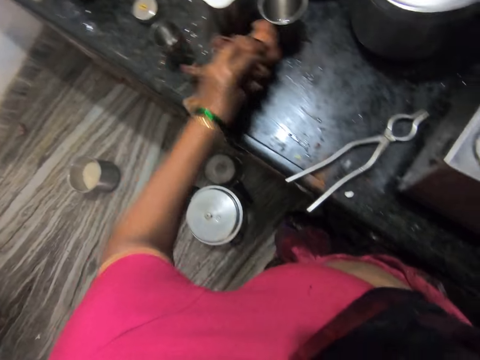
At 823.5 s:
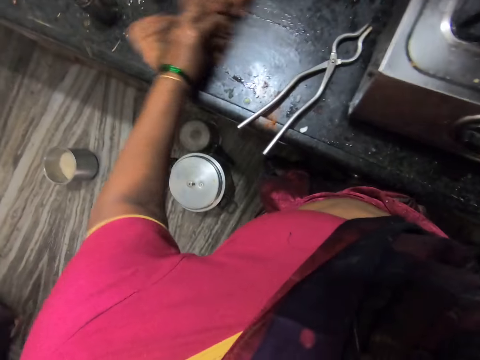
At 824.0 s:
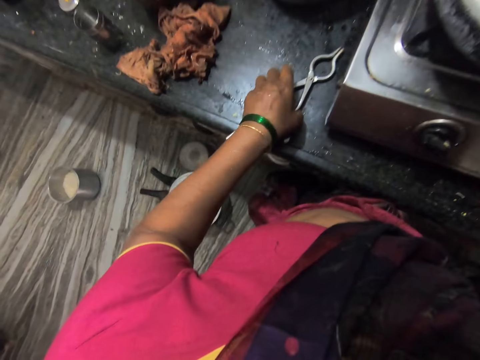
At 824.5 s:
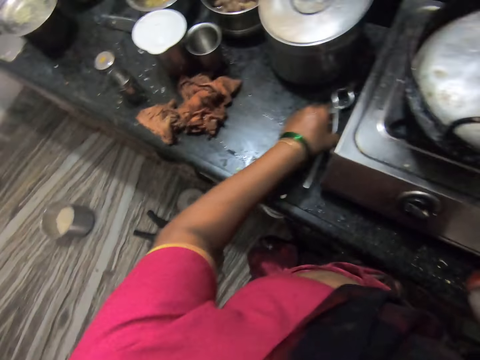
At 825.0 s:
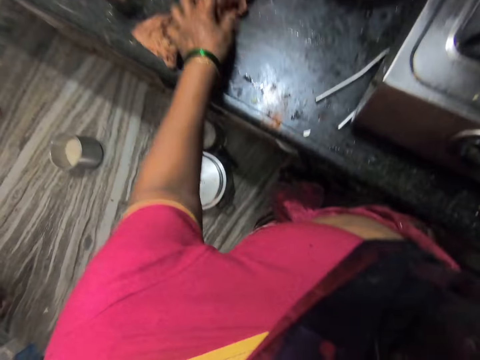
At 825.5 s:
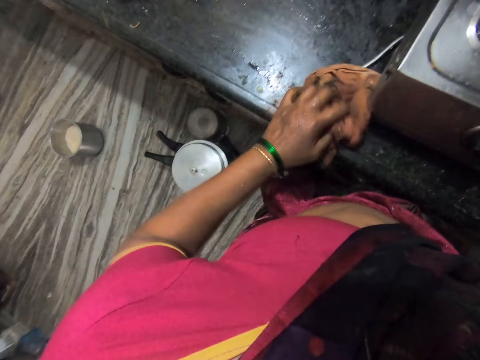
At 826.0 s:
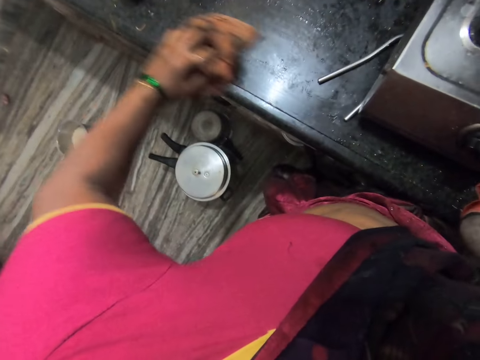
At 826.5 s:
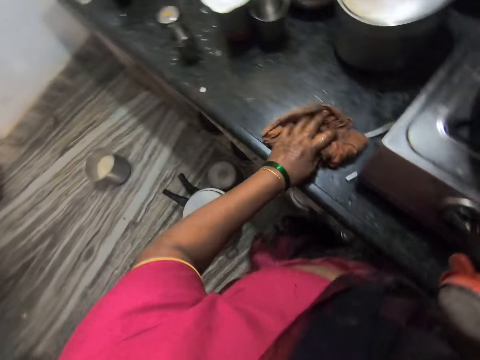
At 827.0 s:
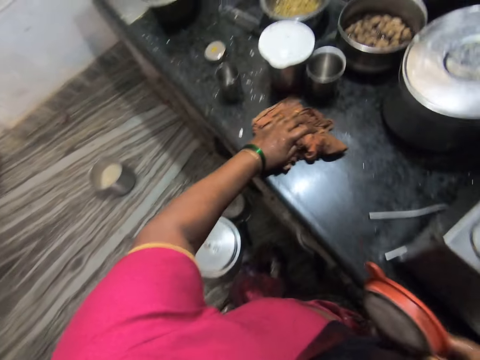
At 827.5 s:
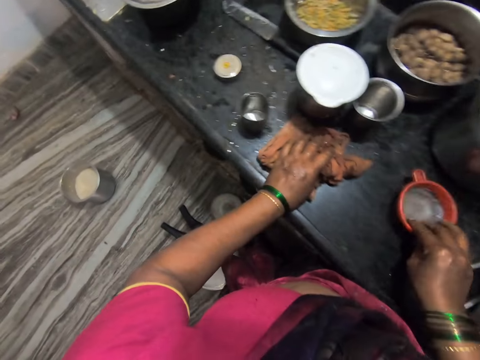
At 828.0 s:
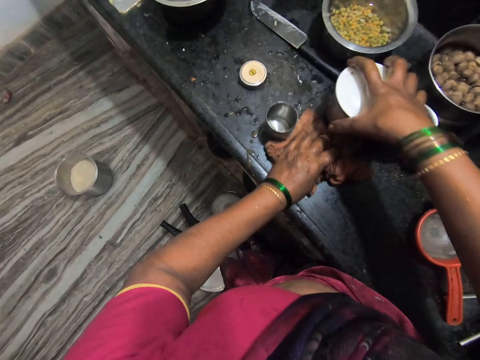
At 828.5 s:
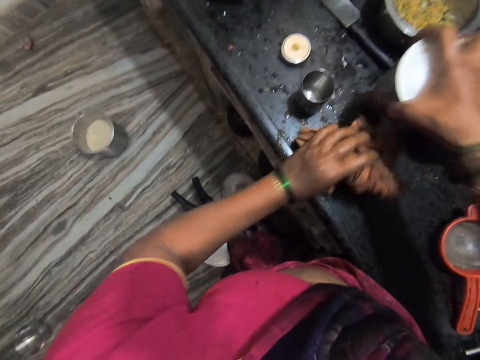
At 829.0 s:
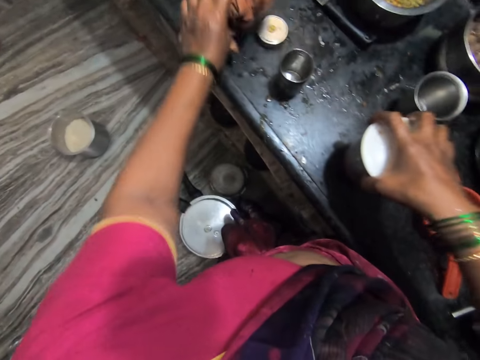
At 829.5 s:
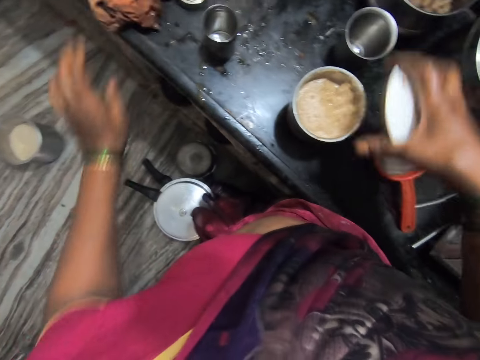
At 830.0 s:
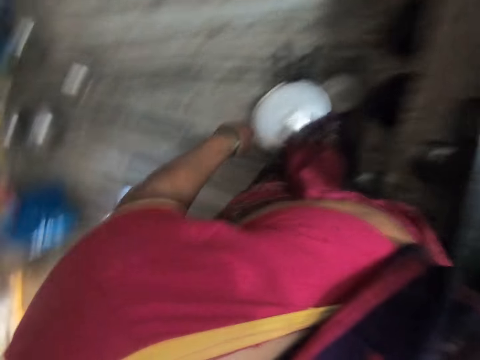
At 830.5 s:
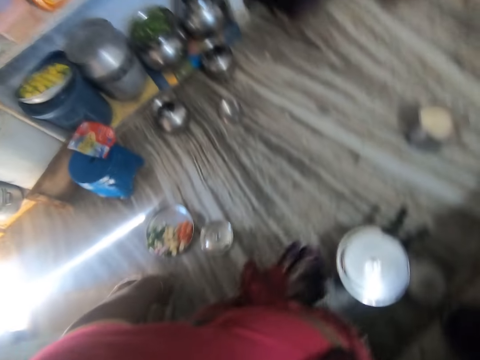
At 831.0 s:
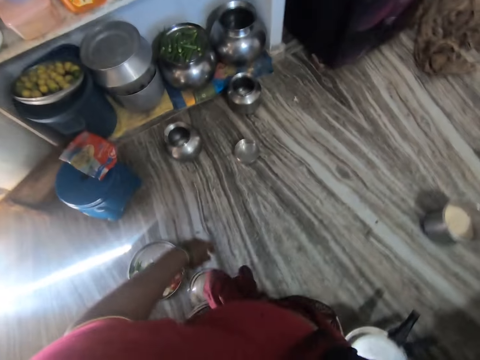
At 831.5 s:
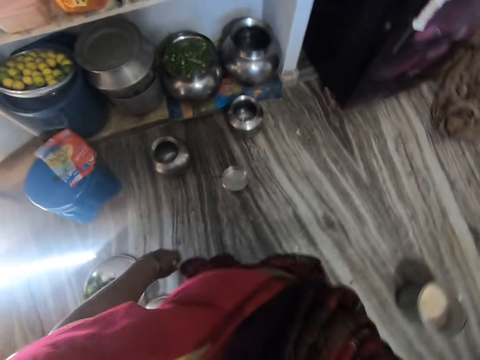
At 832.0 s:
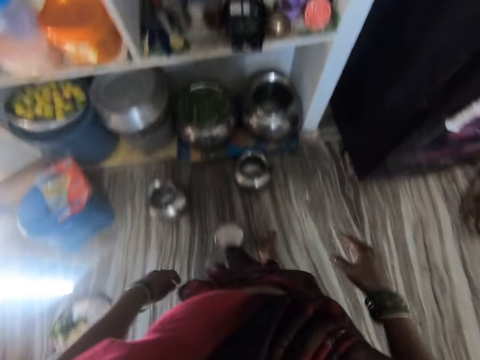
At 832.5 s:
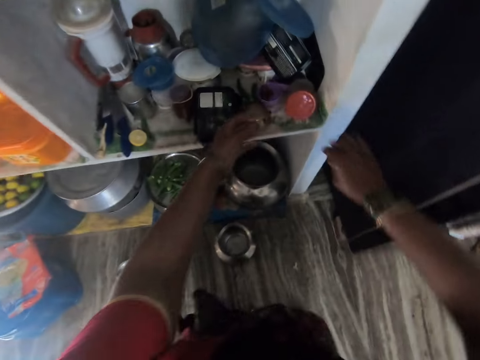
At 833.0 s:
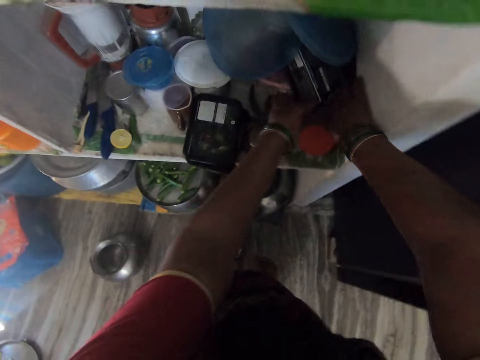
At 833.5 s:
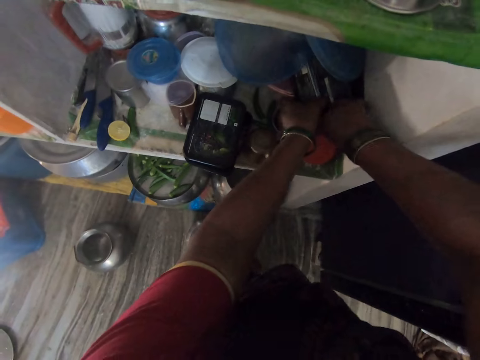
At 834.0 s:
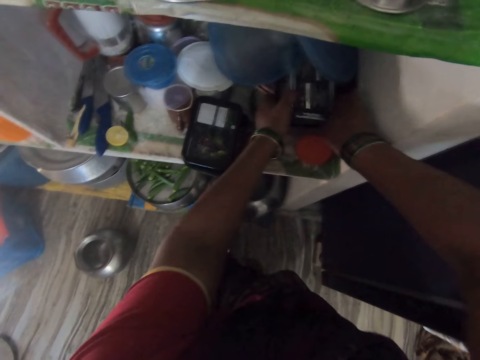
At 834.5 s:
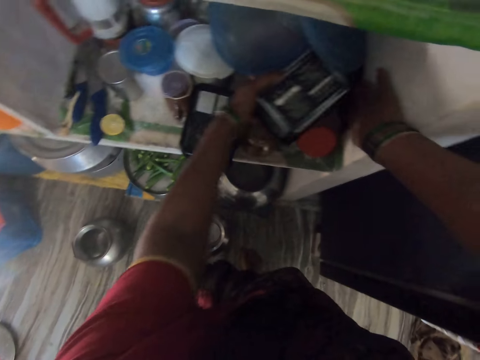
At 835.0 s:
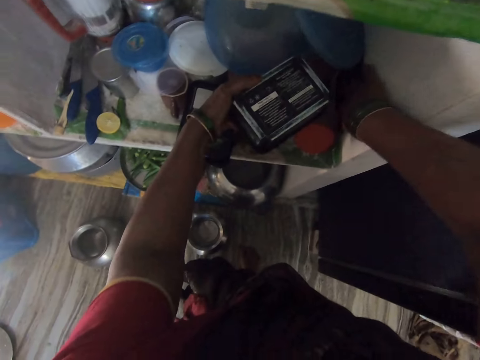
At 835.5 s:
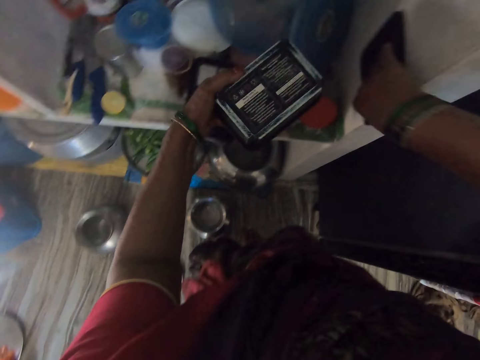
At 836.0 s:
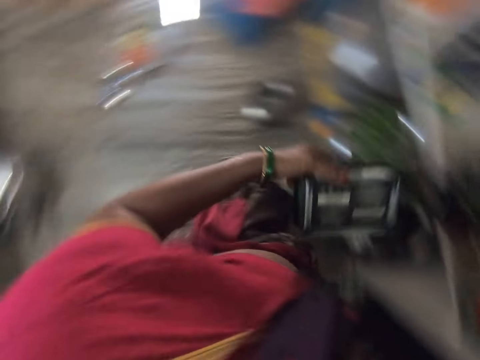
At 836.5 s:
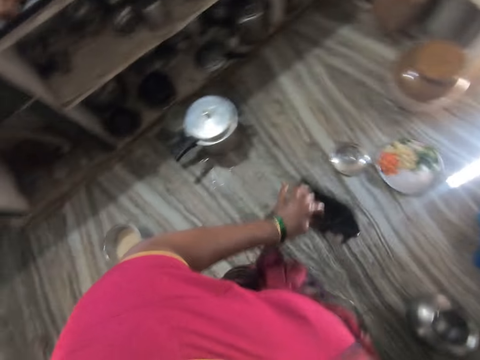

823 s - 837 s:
The camera wearer holds the pakkad. They move the pakkad beside the cooker. They pick up the towel. They wipe the surface with the towel. They put down the sieve. They take a container. They open the container lid. They put down the lid. They turn around. They take another container and its lid from the cabinet.

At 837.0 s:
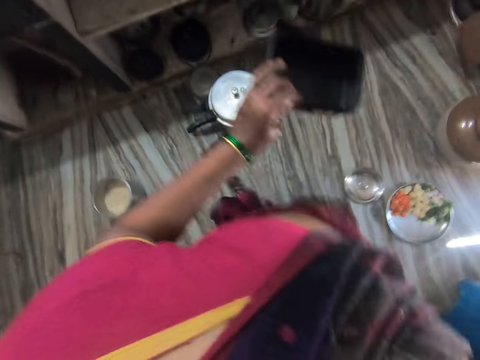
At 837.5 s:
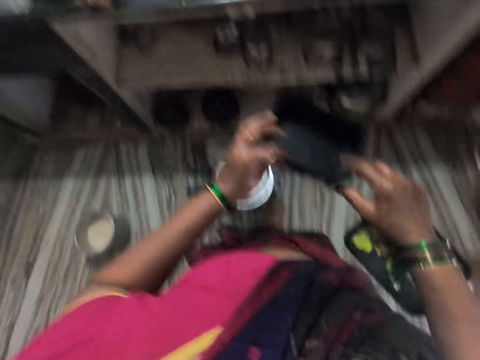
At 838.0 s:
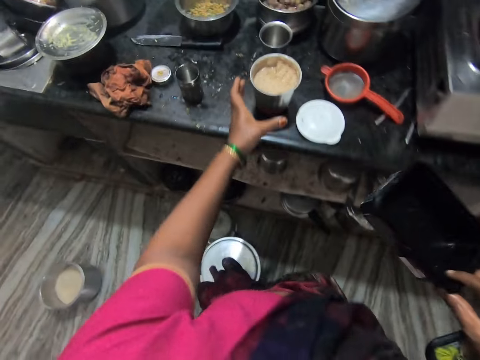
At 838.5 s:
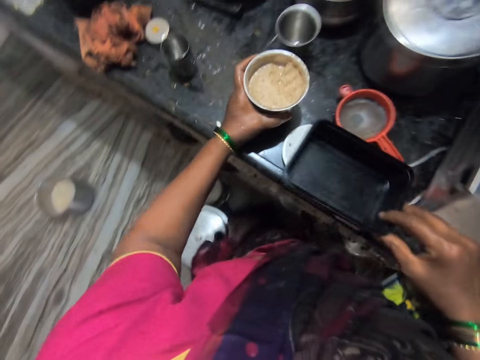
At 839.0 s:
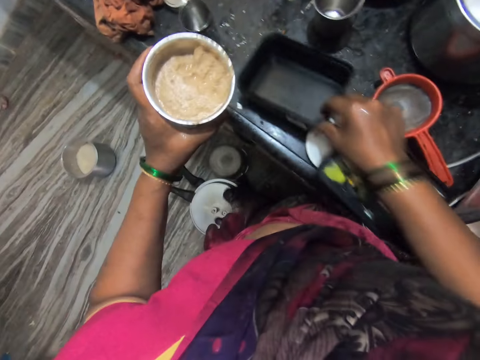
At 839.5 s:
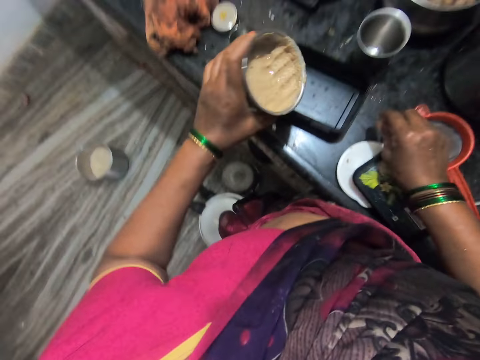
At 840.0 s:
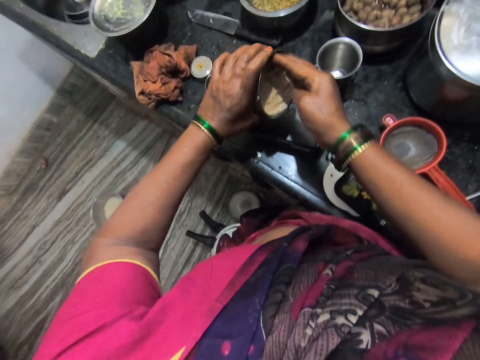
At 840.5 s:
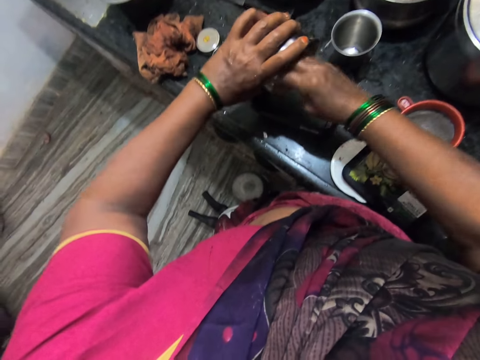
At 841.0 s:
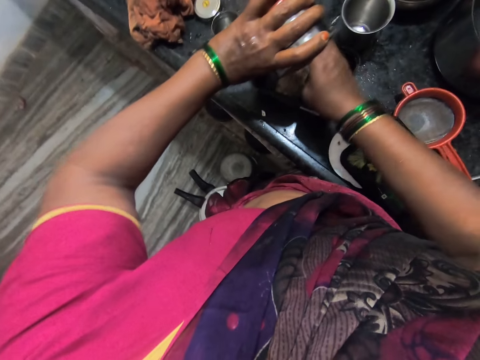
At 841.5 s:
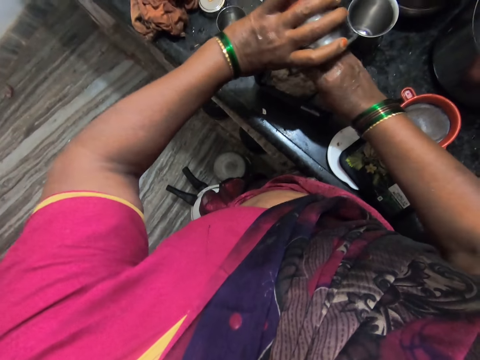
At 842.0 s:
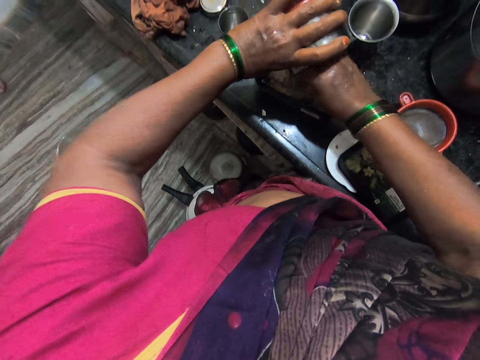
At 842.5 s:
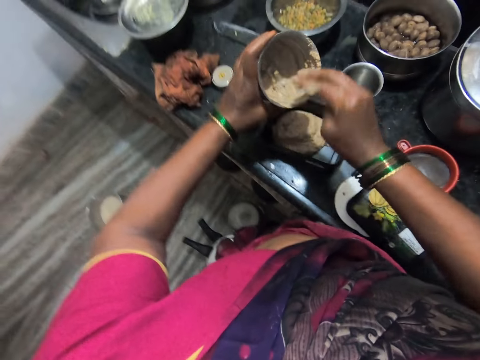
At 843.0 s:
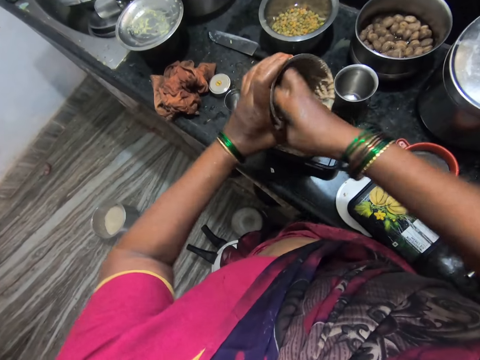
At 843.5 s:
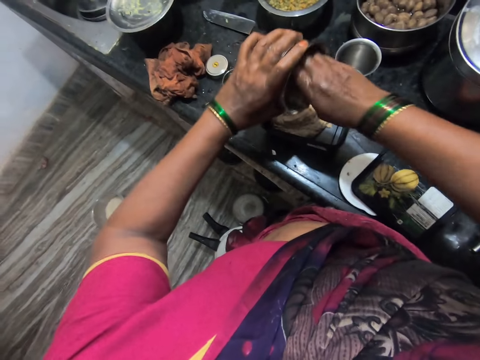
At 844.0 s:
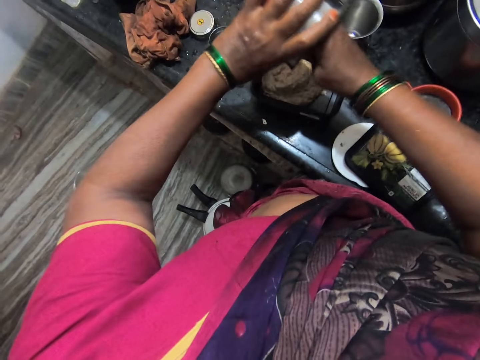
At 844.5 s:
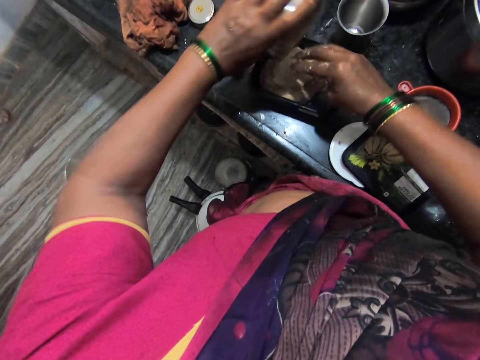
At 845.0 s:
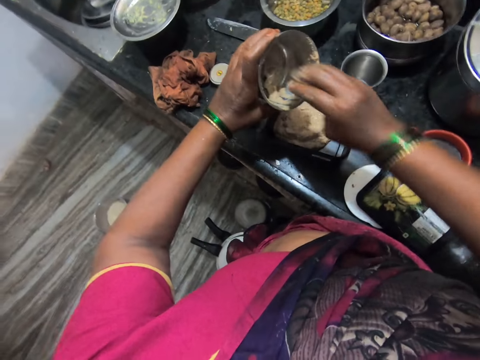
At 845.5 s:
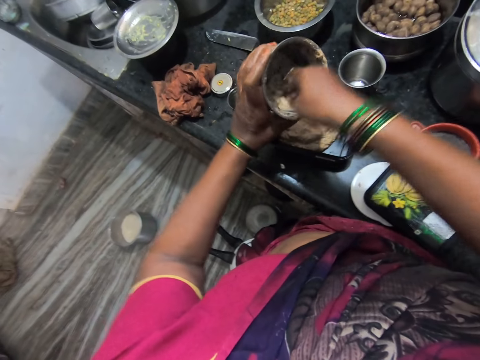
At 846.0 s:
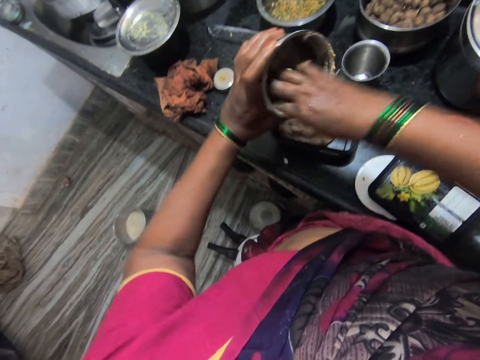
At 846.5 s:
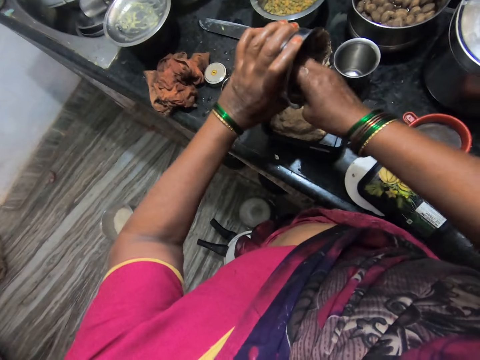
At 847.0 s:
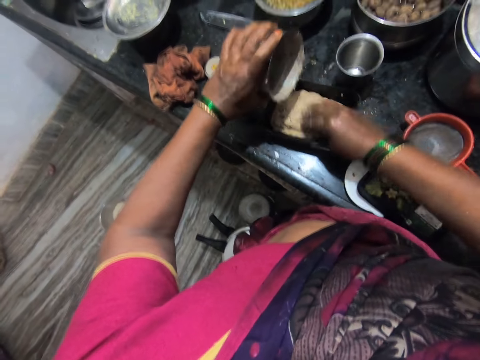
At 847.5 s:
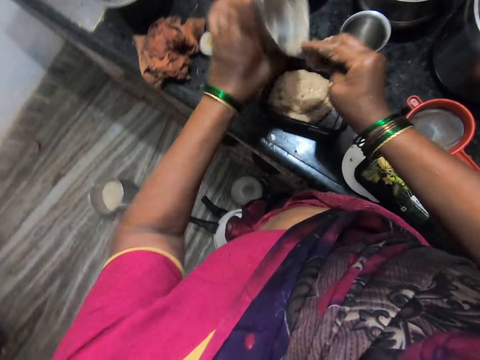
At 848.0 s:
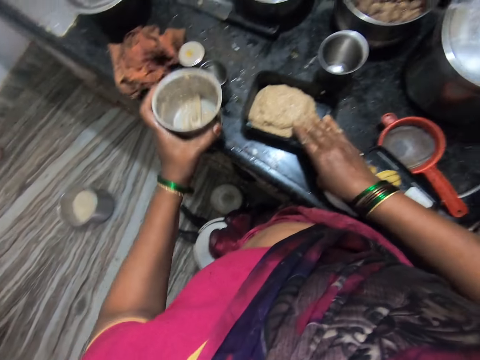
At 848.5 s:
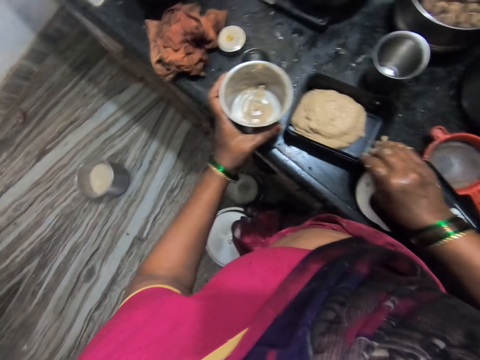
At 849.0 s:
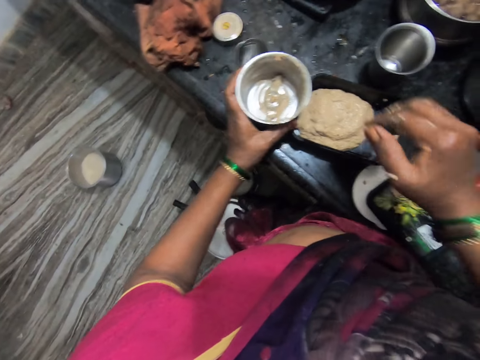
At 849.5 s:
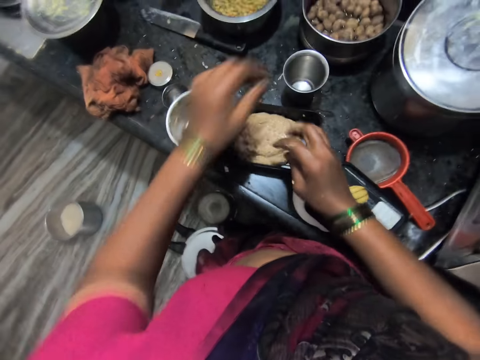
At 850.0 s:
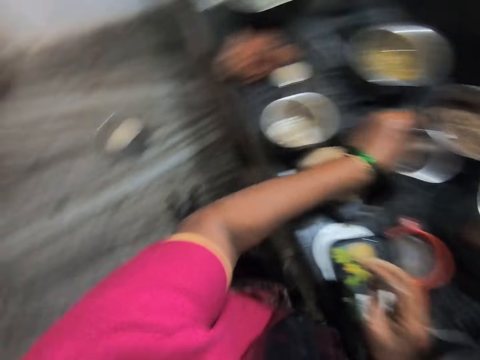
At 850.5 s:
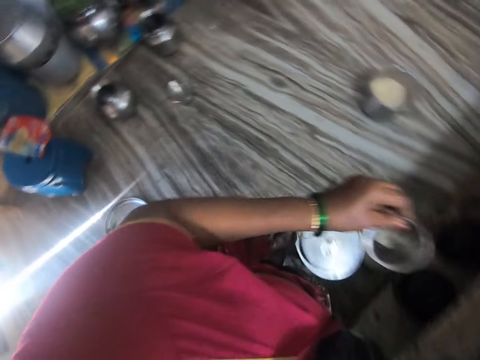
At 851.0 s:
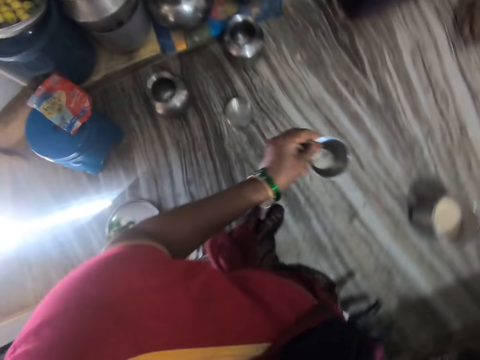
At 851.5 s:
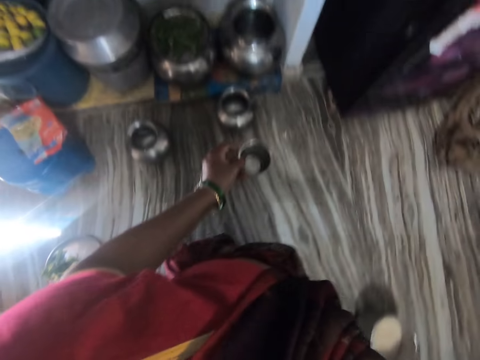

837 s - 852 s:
The camera wearer takes a steel container. They carry the container. They put down the container or bowl. They put down the container lid. They pour the food inside the container into the bowl. They move the container and put down the steel container. They take a tumbler and carry the cup.
